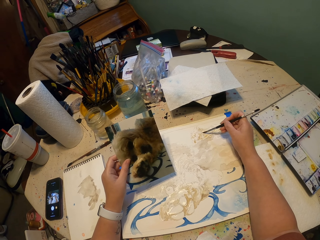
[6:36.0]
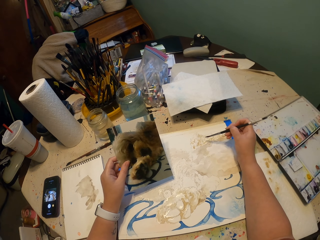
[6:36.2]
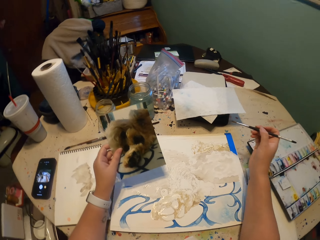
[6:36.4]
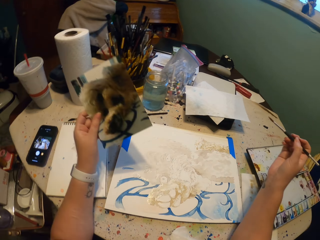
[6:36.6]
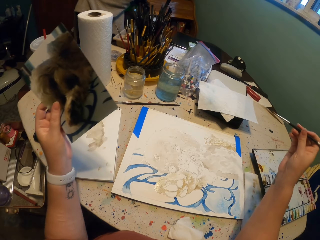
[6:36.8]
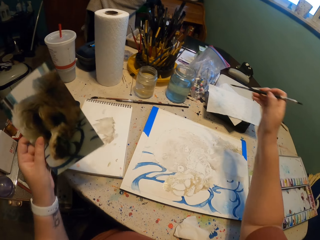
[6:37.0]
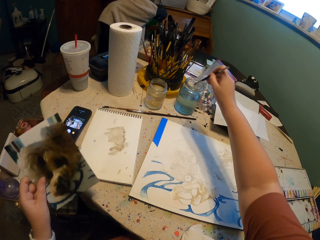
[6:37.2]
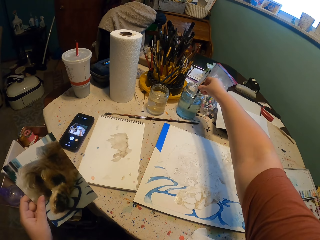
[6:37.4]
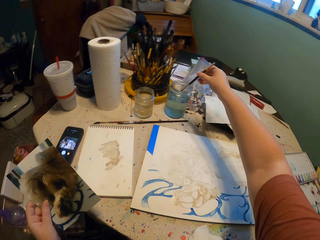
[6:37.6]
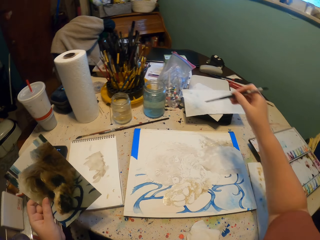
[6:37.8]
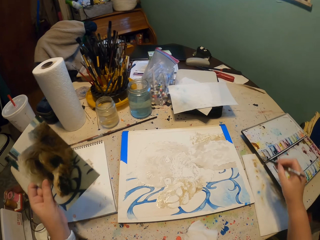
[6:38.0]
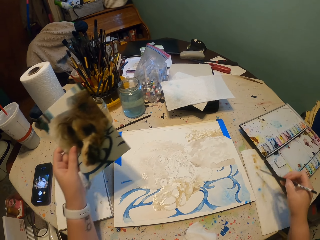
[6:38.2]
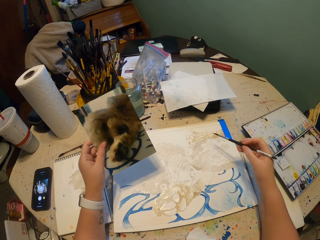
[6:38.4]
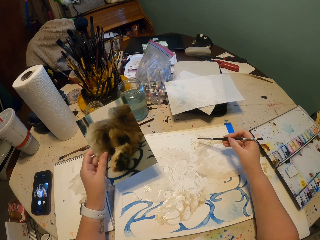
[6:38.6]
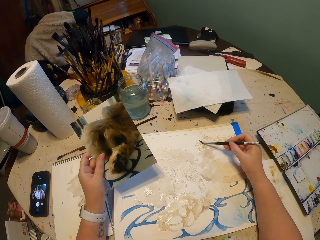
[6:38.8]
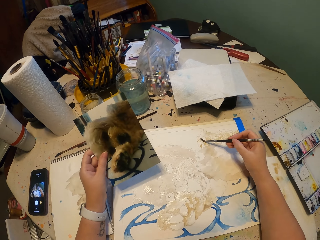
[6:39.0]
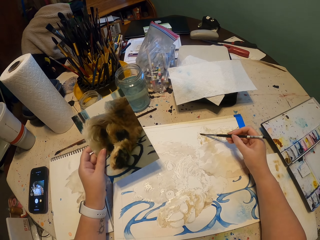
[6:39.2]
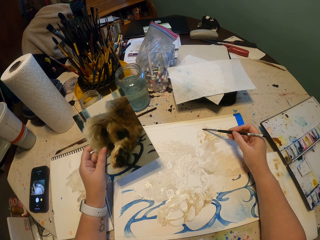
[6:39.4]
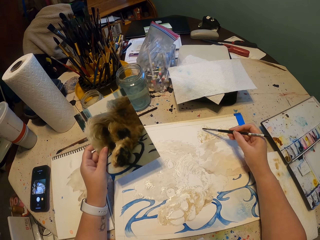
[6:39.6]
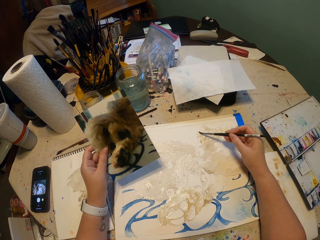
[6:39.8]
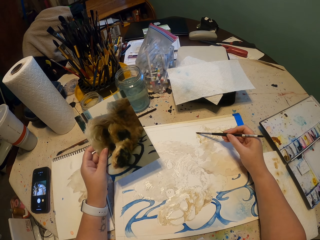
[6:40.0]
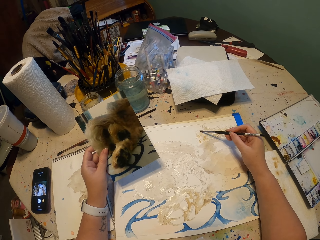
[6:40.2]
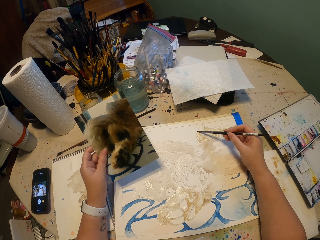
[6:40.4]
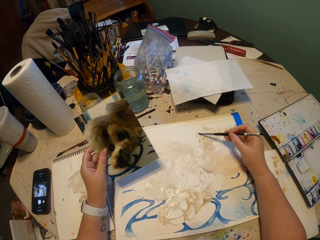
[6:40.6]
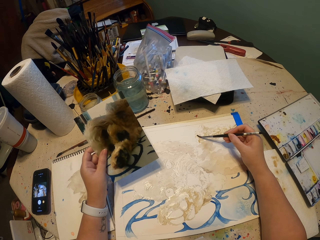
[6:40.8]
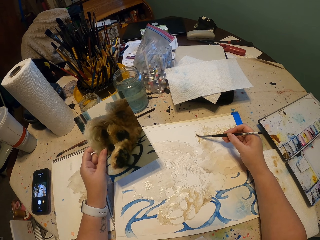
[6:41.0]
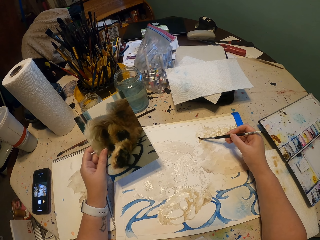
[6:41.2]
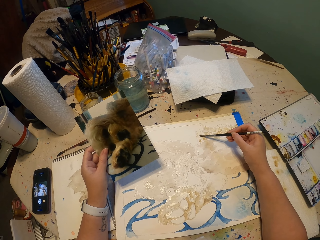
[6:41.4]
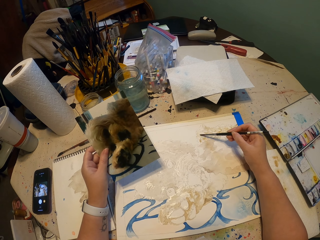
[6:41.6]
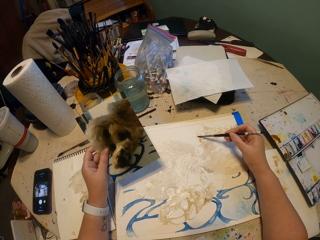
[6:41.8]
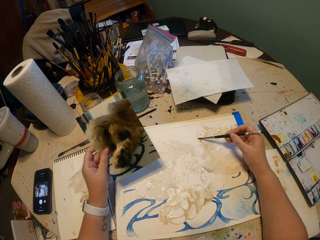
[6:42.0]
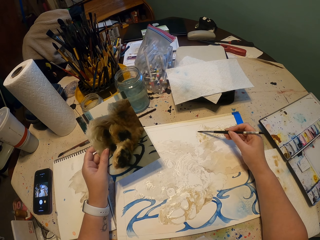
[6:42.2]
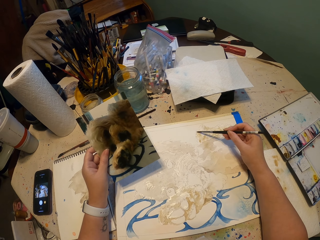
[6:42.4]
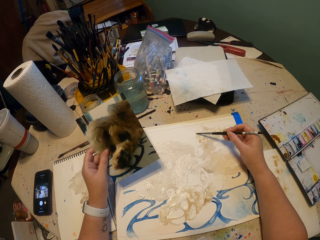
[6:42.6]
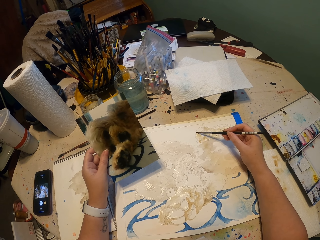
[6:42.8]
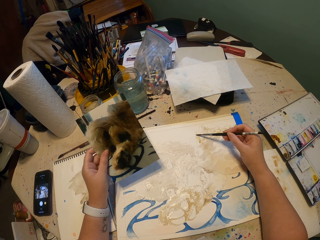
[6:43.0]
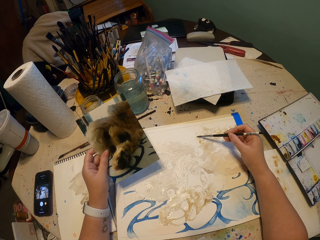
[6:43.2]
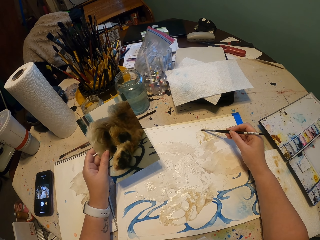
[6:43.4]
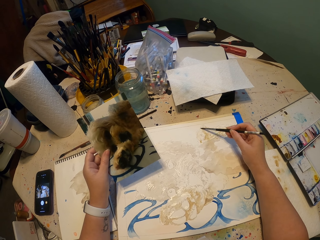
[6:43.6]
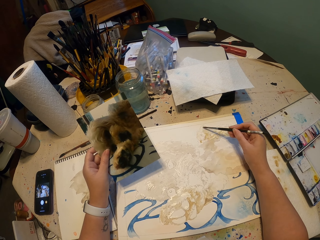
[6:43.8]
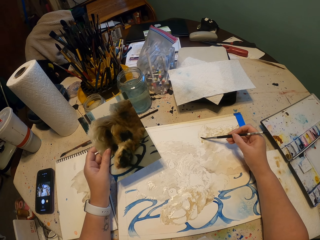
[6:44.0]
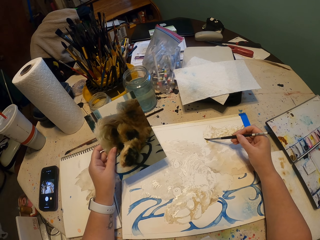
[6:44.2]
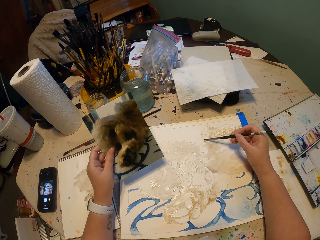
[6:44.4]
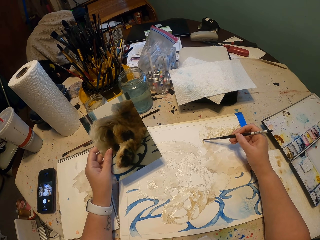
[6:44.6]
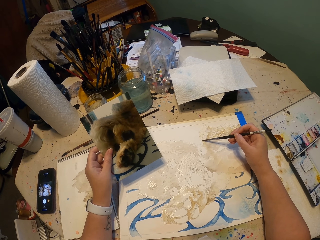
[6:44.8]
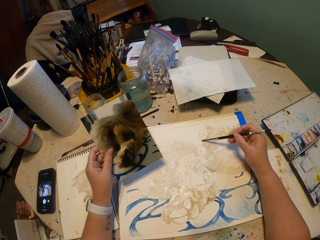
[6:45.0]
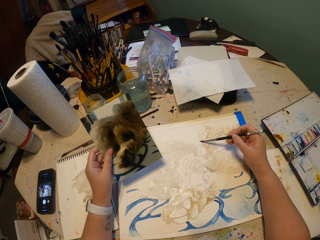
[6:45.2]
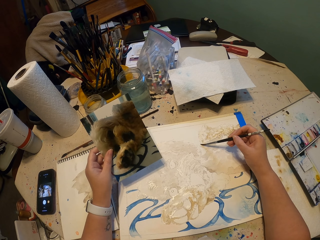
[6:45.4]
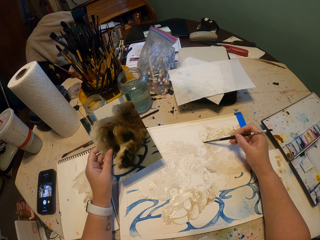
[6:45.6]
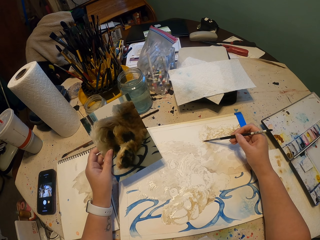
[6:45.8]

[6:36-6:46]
The camera wearer dips a brush in water. They wipe the brush on paper. They paint on the drawing book.

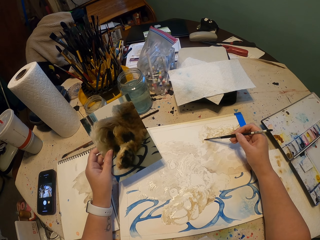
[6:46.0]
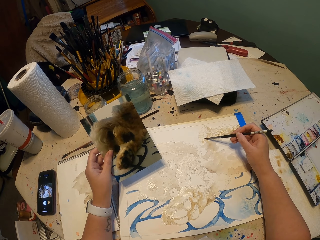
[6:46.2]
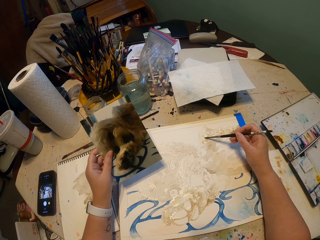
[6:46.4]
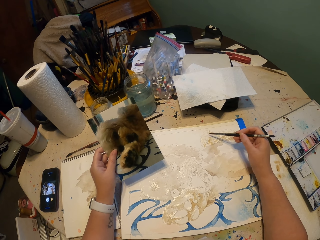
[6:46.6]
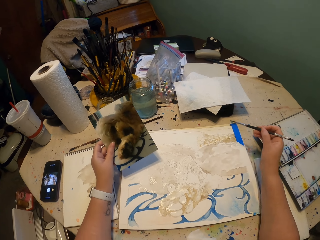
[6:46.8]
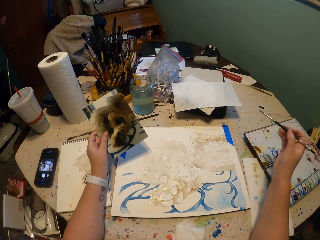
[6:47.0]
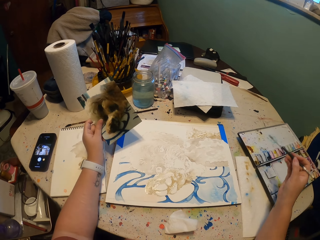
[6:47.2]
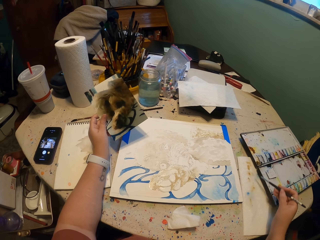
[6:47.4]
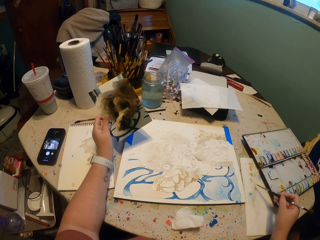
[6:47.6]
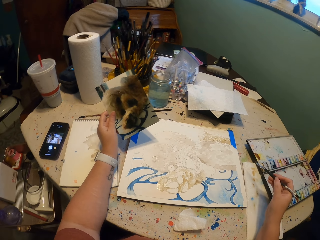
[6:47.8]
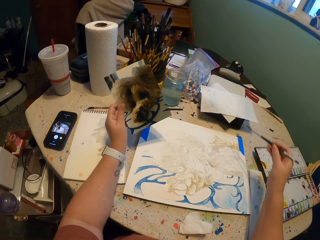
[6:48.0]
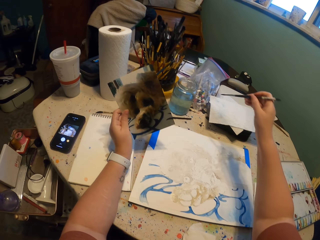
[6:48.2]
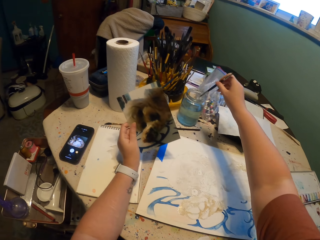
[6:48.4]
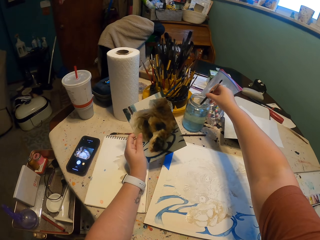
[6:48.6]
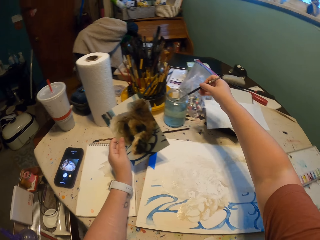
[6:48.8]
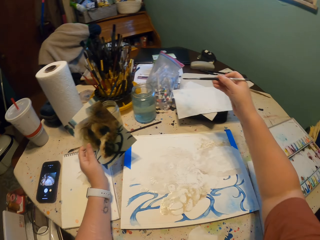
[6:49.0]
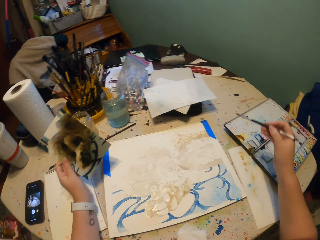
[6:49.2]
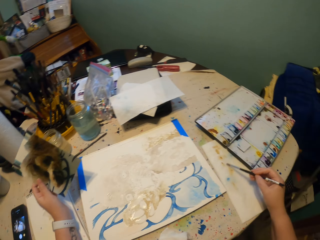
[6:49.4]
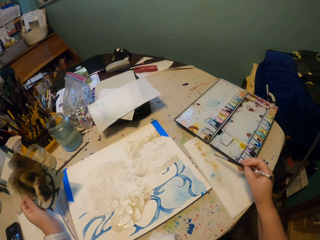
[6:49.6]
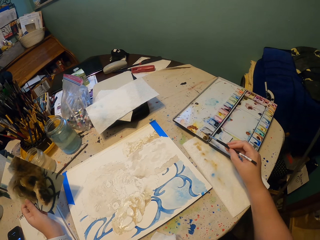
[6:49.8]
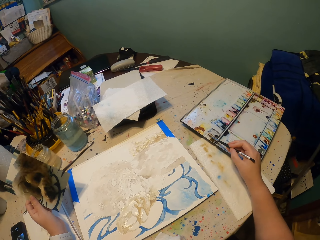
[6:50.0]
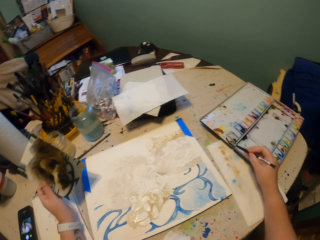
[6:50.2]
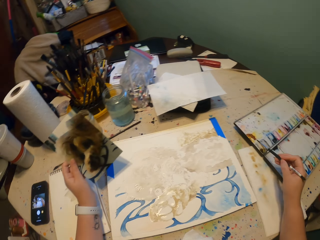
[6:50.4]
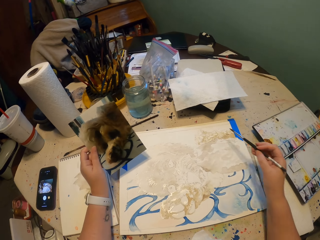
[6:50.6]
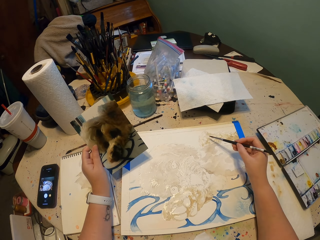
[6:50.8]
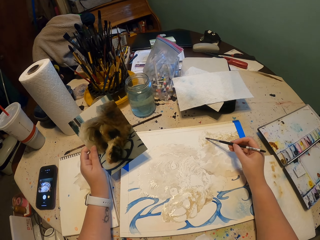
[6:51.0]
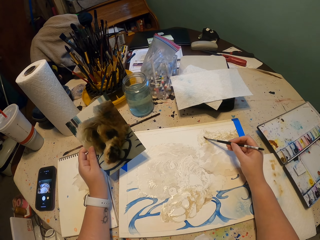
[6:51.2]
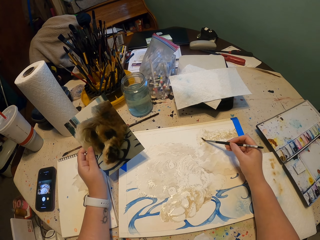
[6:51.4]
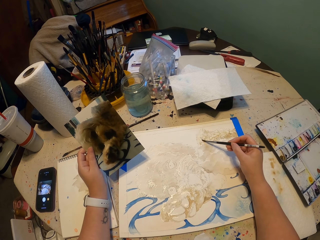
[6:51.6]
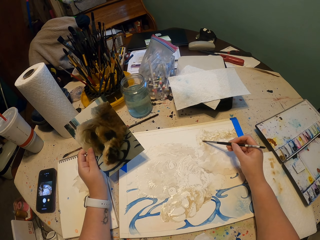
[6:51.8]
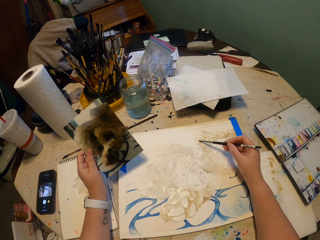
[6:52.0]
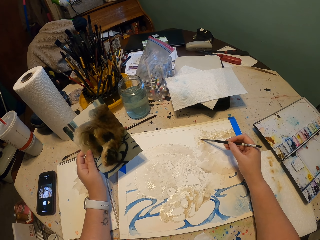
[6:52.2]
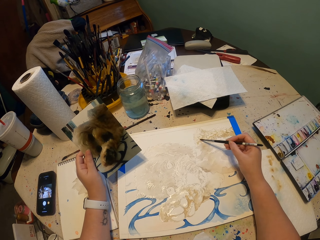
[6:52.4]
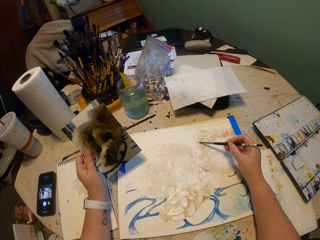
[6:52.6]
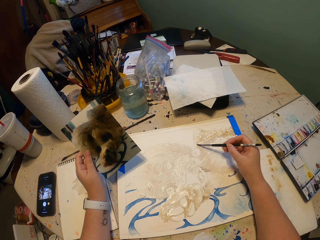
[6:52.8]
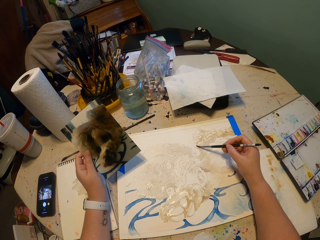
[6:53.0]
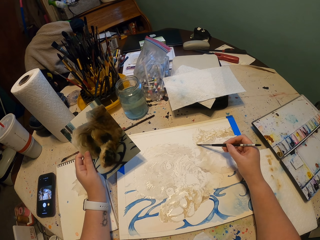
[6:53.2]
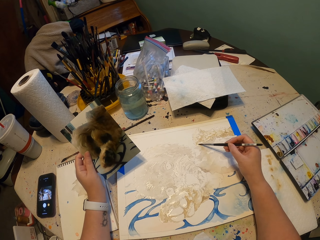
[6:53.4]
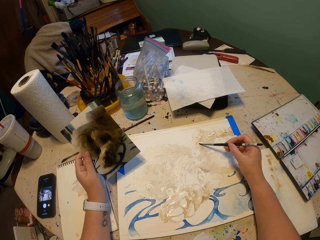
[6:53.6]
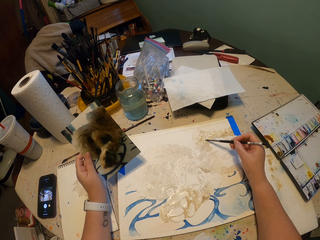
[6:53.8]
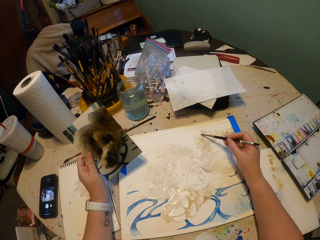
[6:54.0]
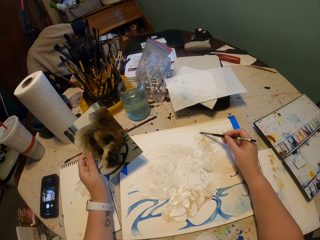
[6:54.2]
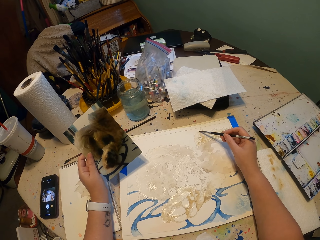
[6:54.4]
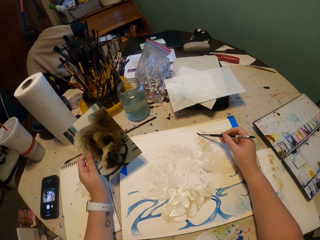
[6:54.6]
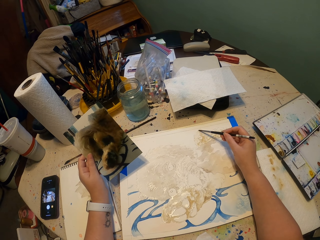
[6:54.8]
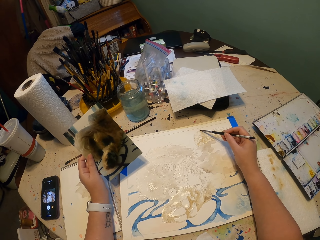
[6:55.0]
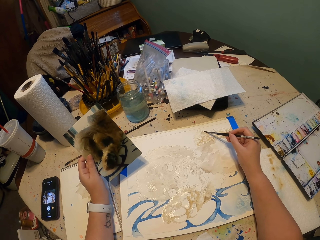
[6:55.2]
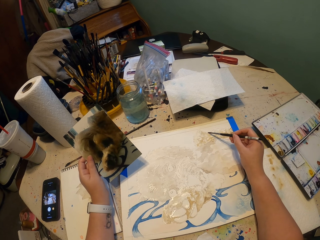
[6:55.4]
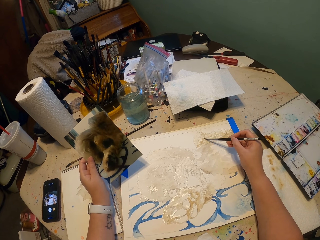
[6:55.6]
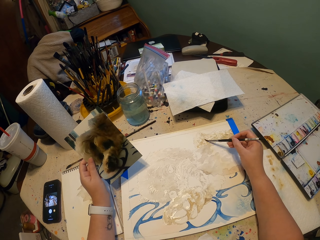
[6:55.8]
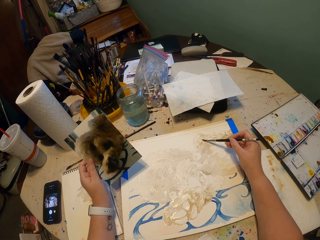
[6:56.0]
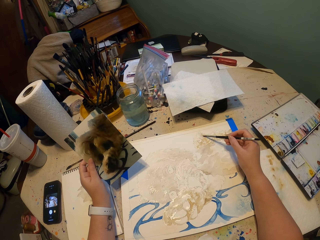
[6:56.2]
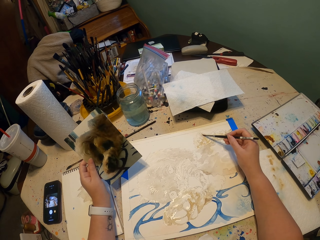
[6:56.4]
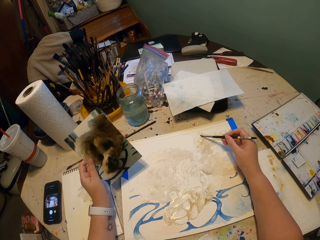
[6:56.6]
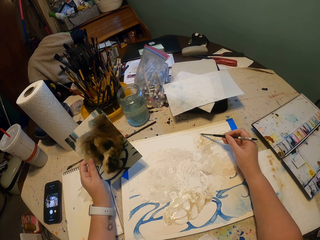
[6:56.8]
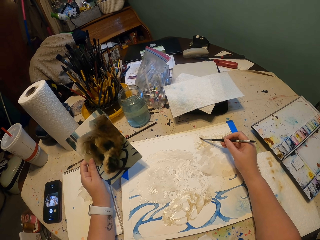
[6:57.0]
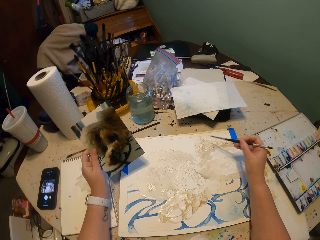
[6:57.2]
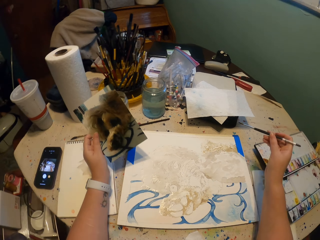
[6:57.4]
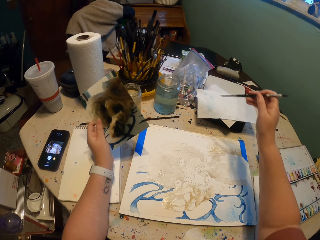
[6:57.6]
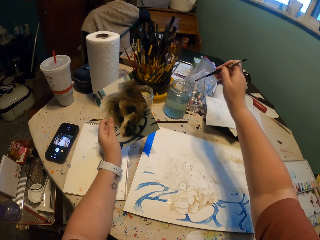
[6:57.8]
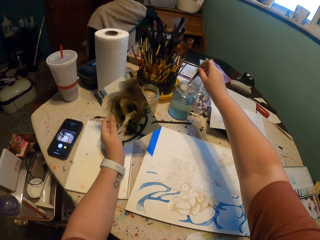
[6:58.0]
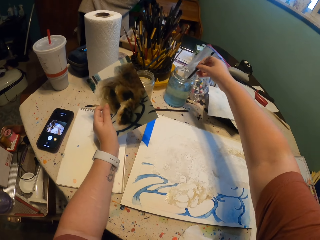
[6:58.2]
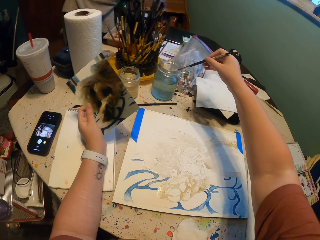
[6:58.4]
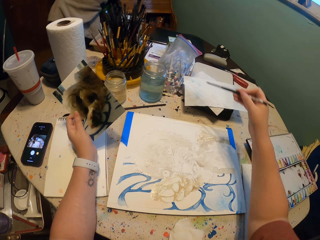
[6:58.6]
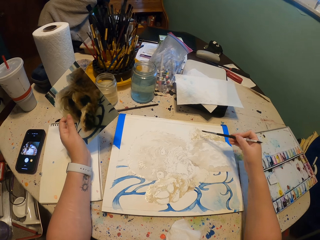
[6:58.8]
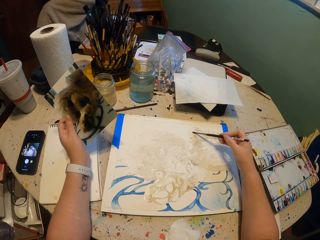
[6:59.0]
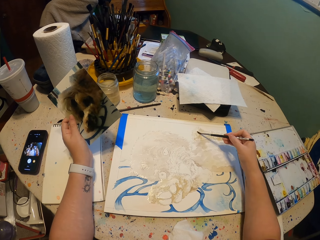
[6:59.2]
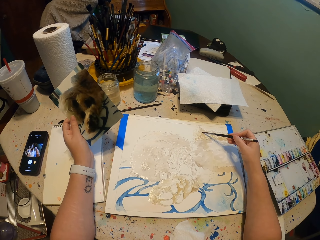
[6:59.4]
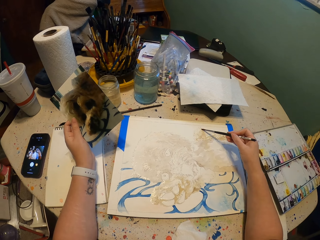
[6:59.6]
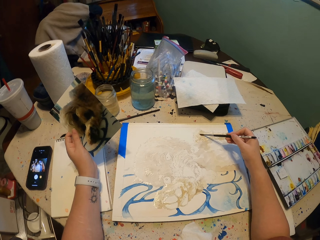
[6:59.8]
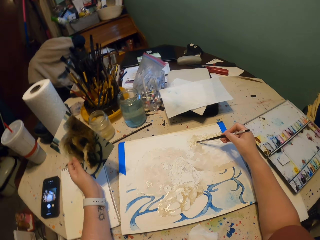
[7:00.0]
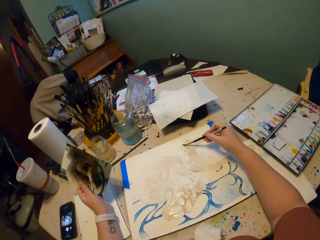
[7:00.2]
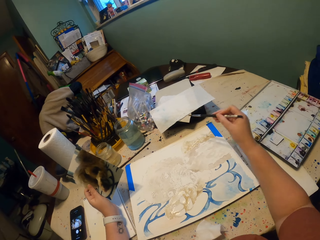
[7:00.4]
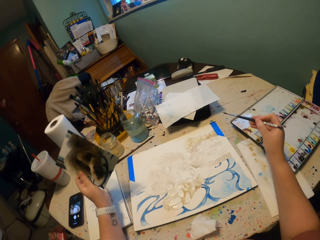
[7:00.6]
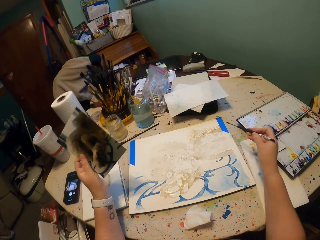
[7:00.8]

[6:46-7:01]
The camera wearer lifts the brush, wipes the brush on paper, dips the brush in water, lifts the brush, and wipes the brush on the paper. They rub the brush on the water color. They dip the brush in paint. They paint on the drawing book. They lift the brush, dip the brush in the water and paint on the drawing book.
